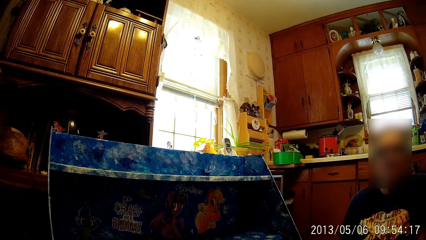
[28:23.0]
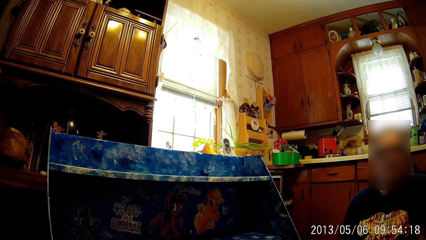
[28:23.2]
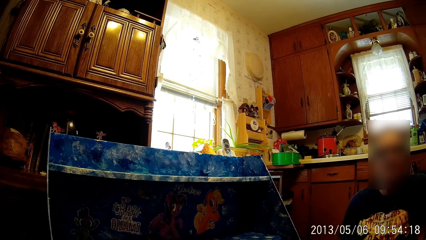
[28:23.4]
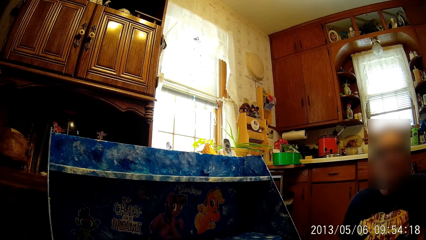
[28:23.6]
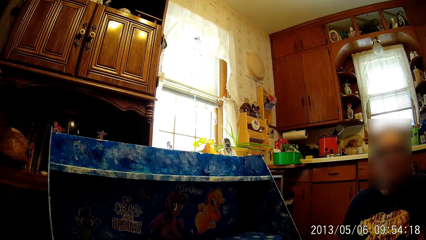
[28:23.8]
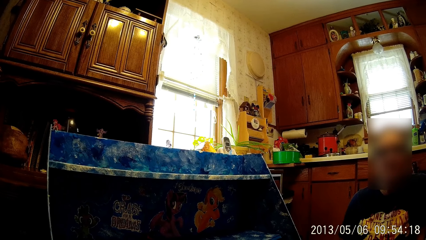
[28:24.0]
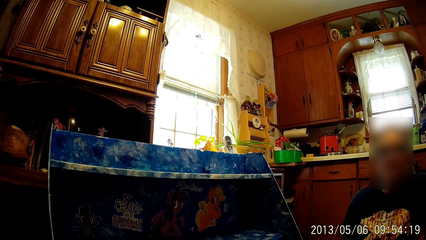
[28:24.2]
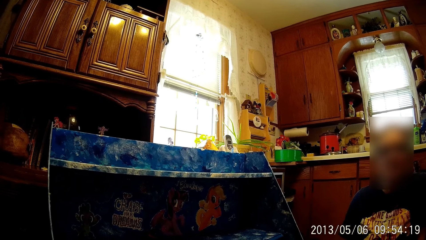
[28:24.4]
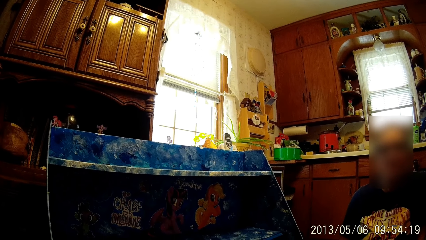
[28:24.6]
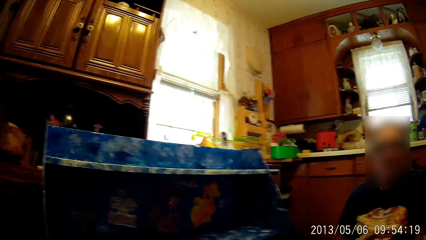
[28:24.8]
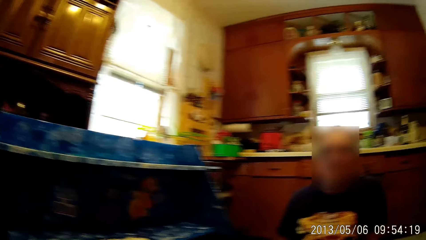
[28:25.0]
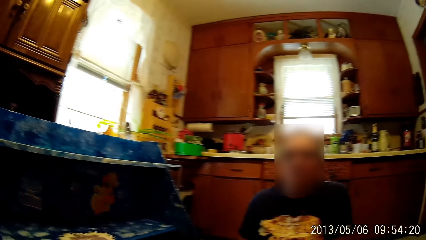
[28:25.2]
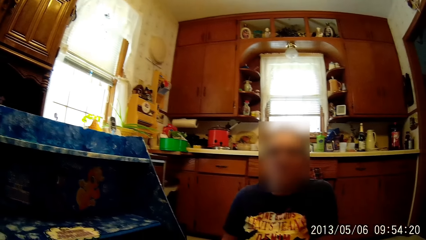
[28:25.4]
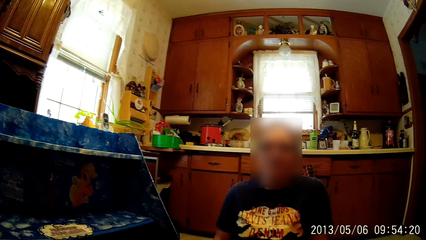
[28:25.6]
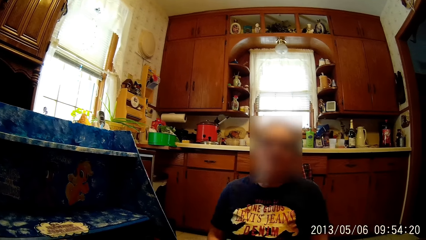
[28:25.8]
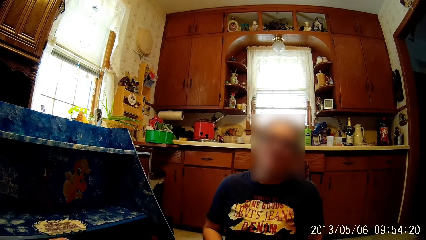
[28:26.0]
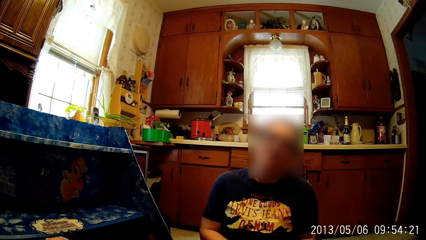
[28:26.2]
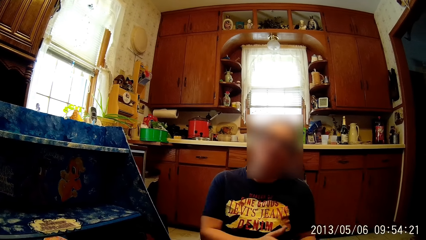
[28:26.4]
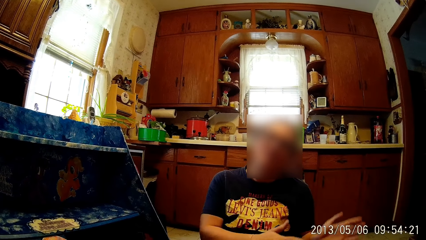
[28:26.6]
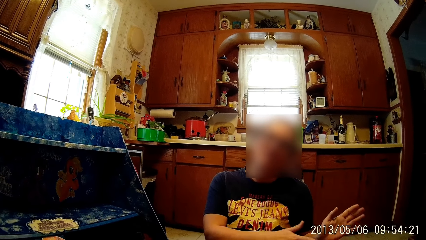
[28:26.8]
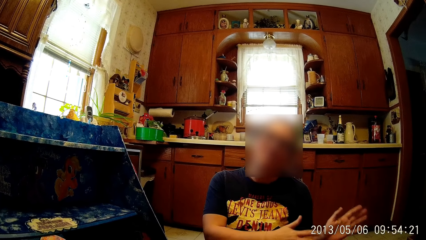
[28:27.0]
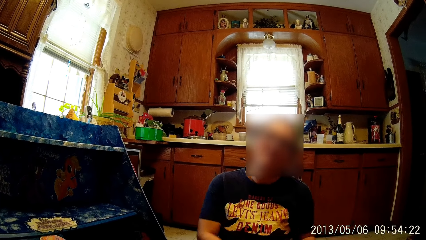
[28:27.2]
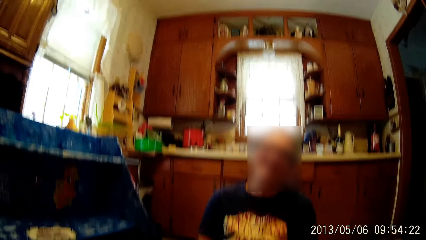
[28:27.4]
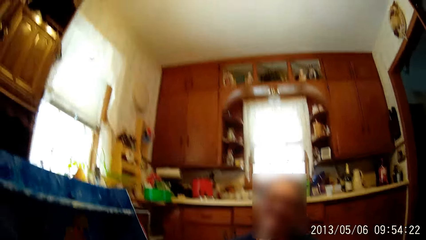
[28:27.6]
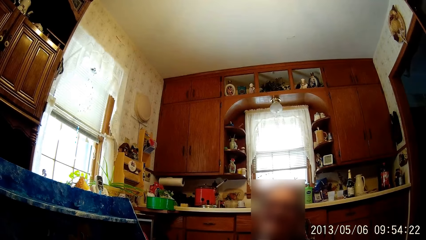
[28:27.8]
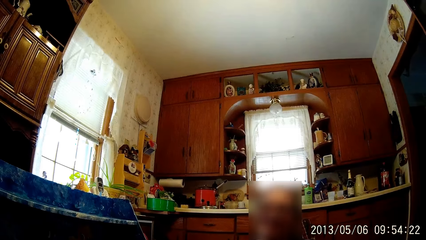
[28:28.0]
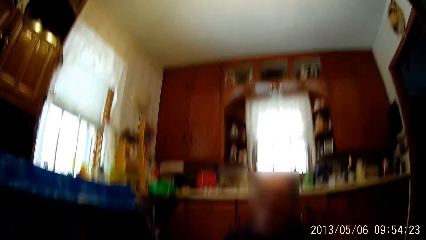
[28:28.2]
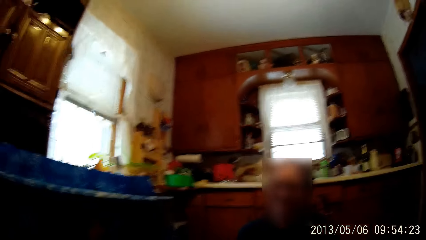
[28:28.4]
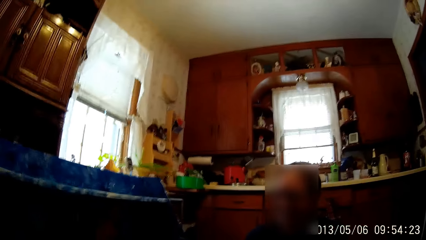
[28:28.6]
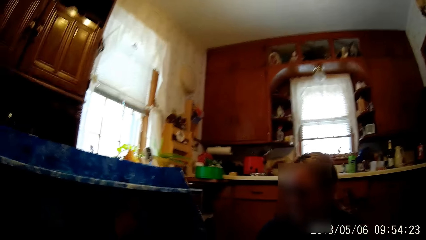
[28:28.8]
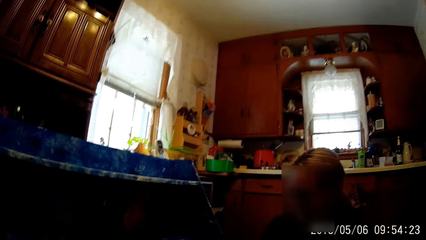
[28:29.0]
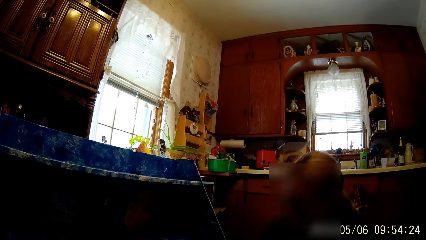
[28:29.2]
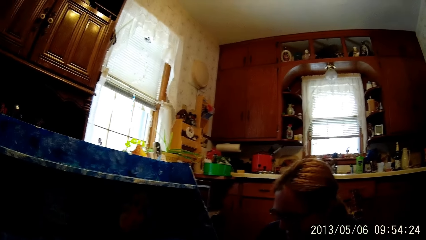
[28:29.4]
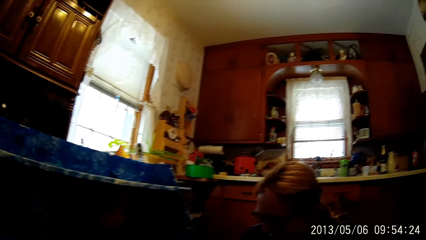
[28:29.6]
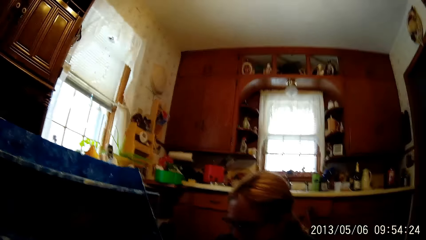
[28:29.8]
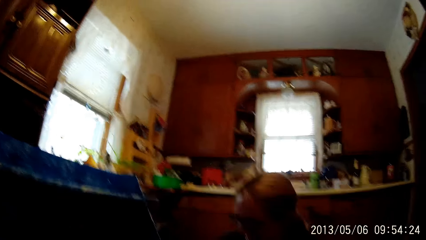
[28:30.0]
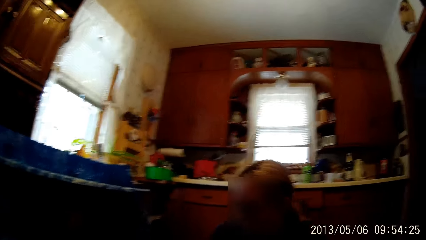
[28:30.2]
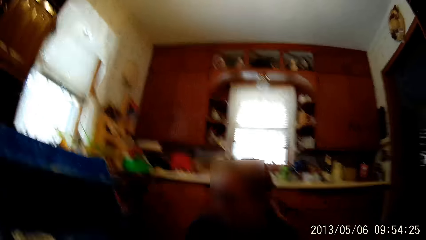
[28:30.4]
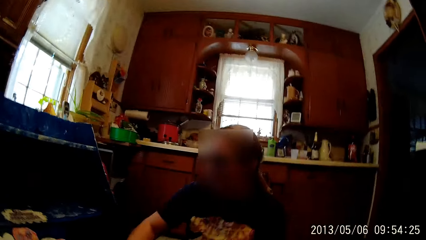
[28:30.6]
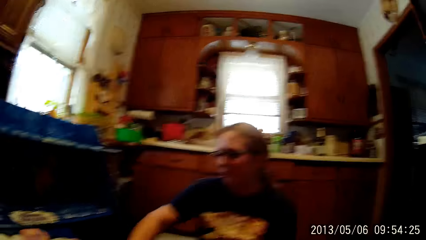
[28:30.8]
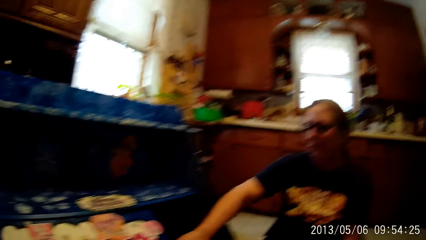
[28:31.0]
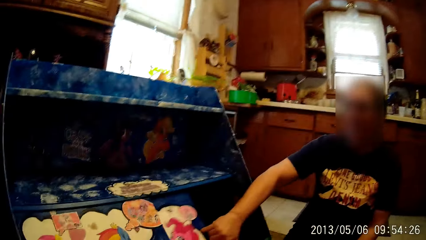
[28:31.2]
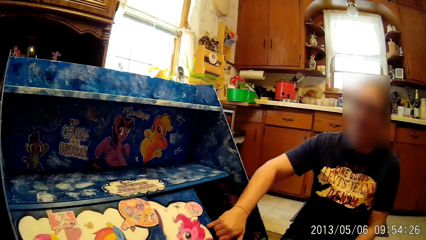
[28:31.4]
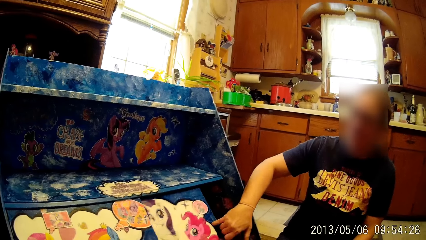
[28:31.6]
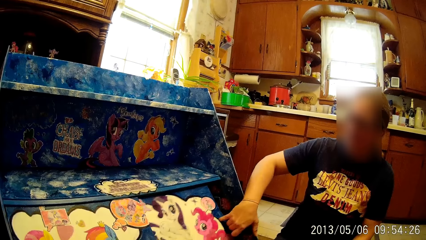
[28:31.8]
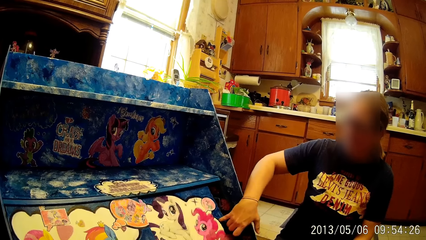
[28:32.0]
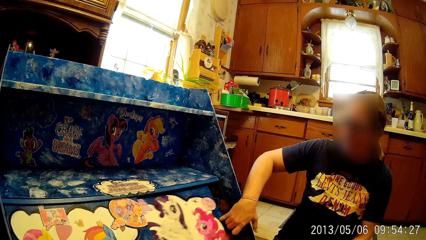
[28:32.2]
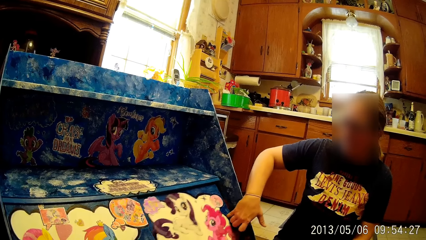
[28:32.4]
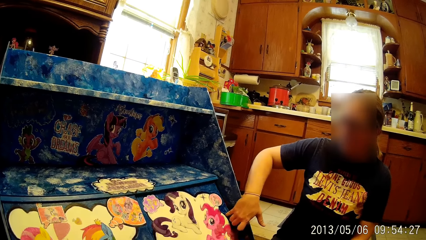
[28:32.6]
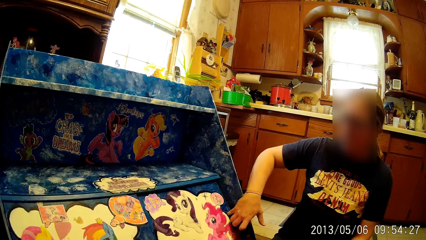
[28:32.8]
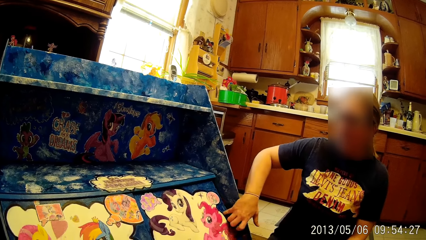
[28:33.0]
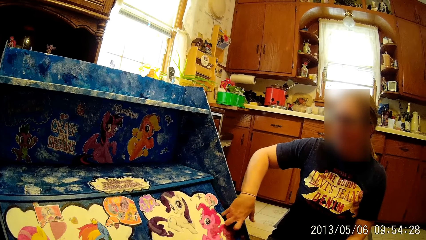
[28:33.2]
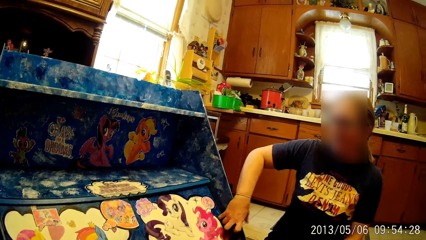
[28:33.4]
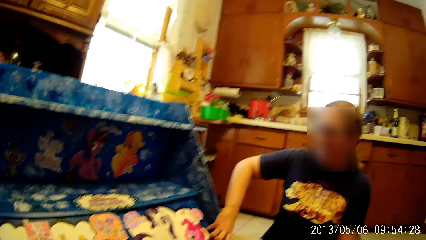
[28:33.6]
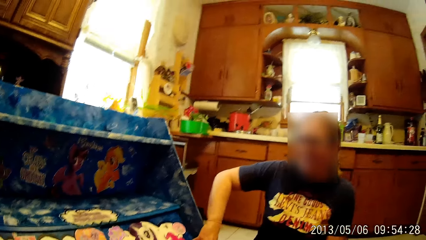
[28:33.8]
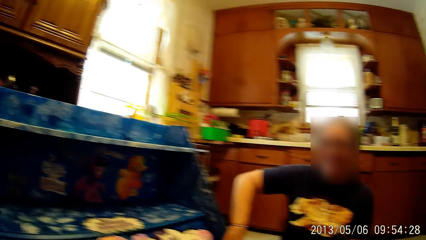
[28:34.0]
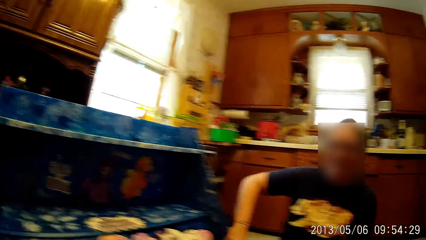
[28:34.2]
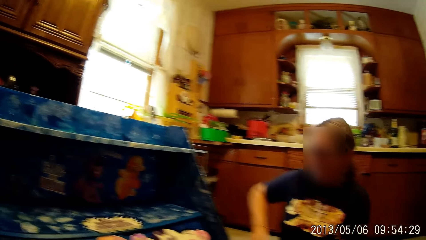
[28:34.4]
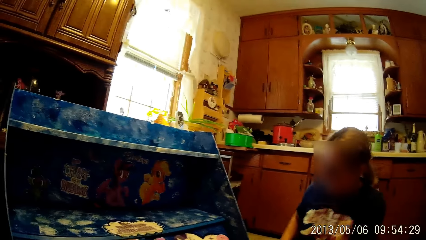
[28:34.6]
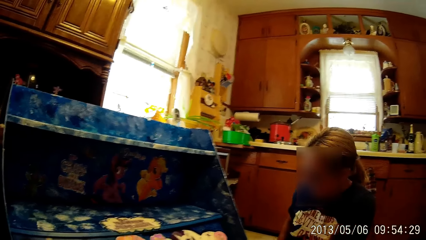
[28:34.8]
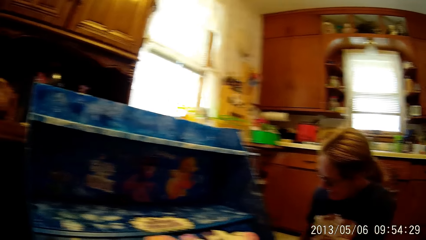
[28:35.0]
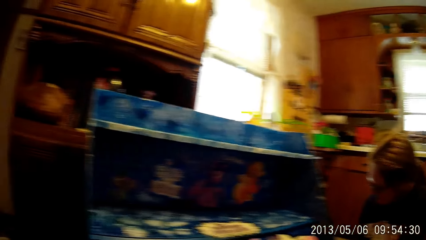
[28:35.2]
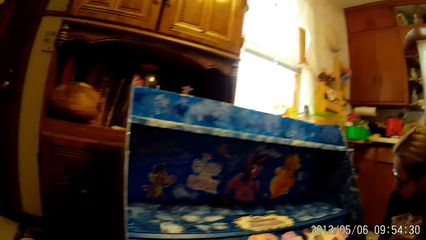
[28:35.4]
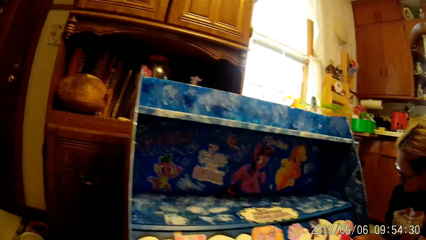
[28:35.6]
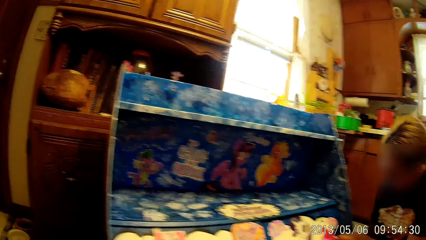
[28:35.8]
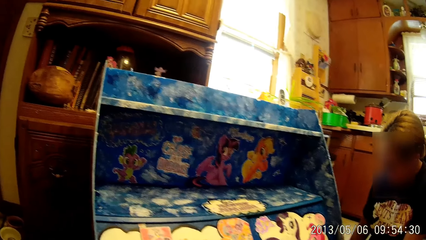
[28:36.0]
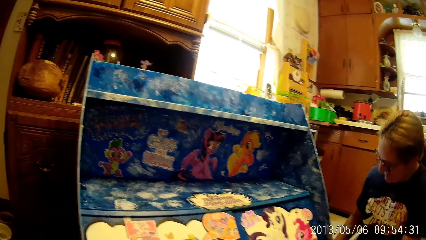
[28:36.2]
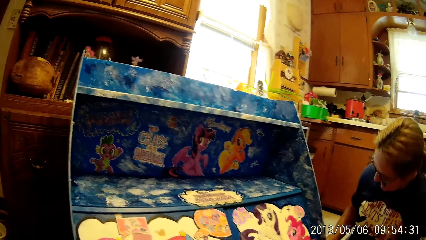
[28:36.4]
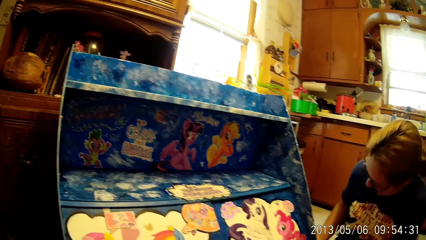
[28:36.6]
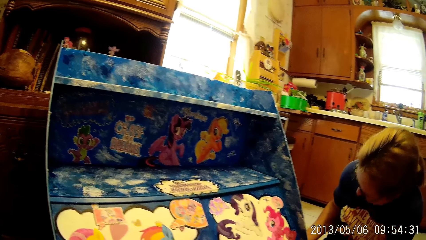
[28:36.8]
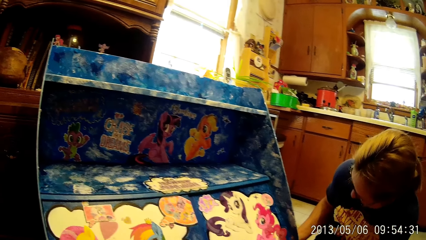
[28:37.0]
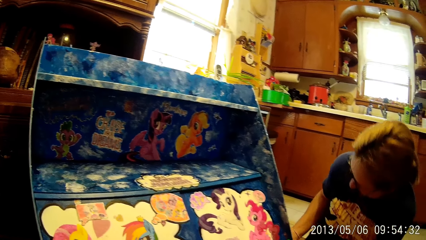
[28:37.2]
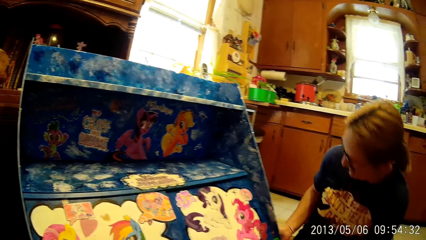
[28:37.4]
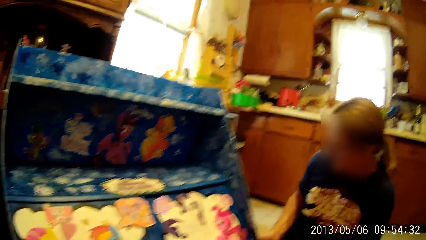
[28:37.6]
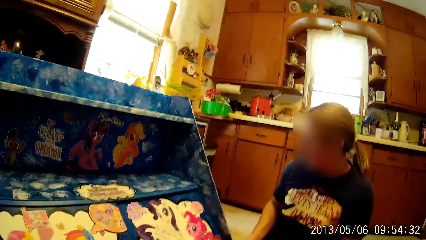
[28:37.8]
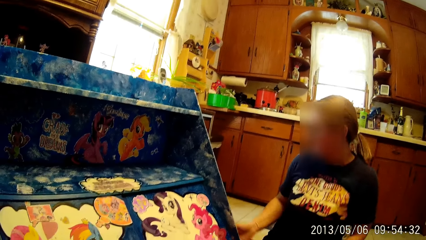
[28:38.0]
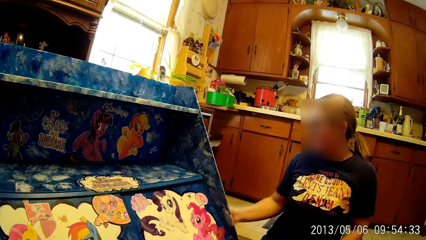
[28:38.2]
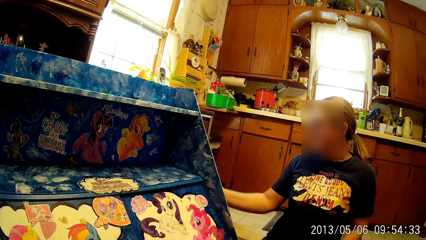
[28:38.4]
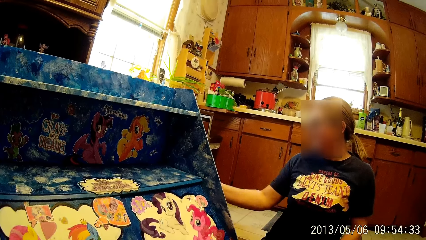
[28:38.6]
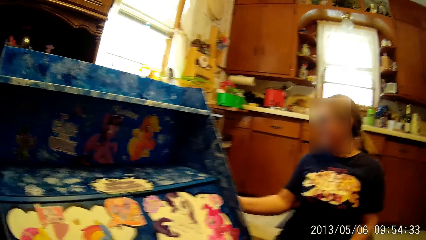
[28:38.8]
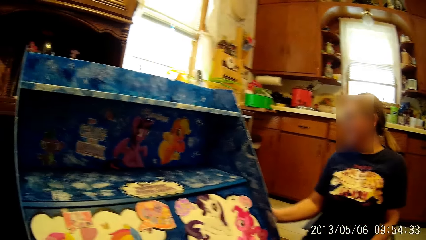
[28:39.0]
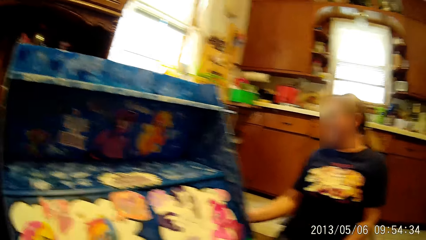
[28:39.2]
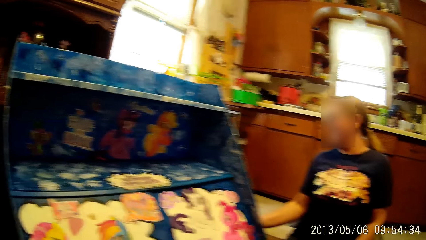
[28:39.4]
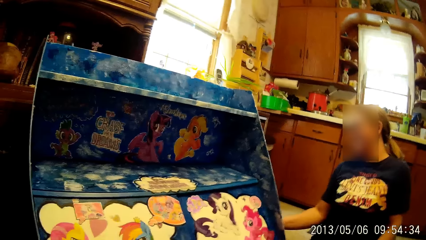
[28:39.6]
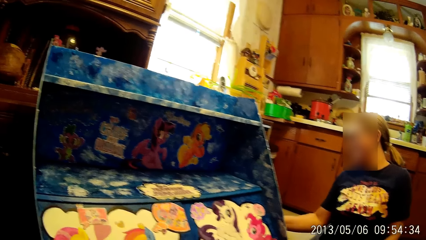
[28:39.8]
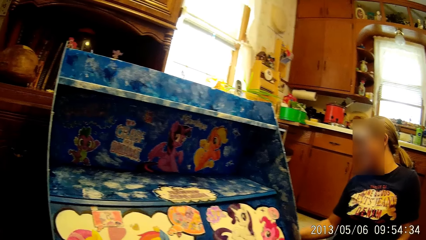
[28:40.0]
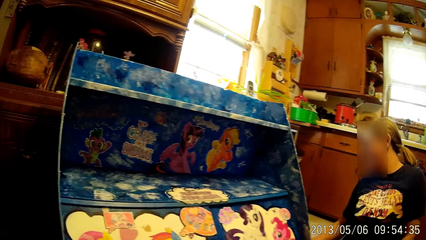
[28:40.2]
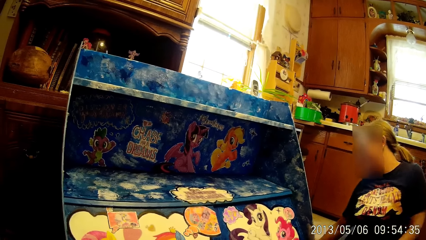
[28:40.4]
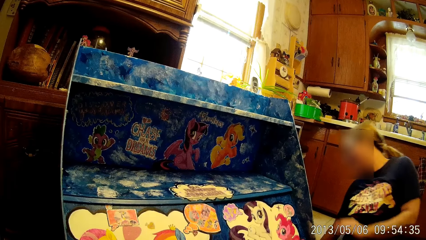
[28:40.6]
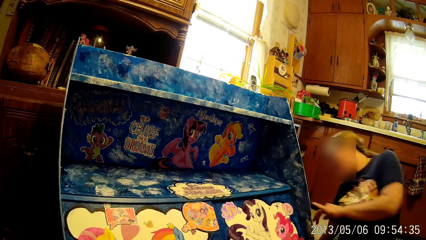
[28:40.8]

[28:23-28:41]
The camera wearer looks around. A woman points both hands left sideways. The woman lifts her hands. The woman closes the baby rack with her right hand. The woman pulls a drawer. The woman closes the baby rack with her left hand. The camera wearer looks around. The woman touches the baby rack with her right hand.
